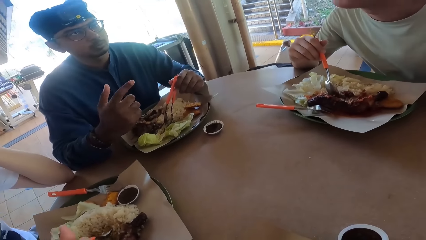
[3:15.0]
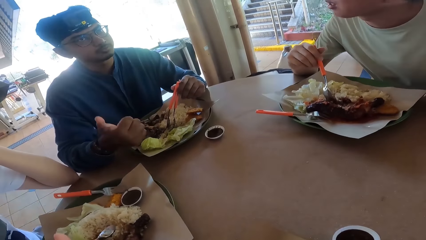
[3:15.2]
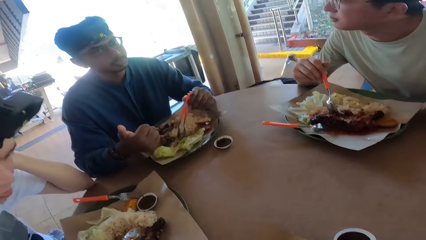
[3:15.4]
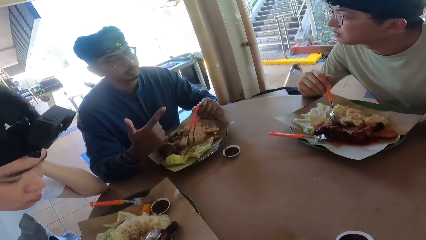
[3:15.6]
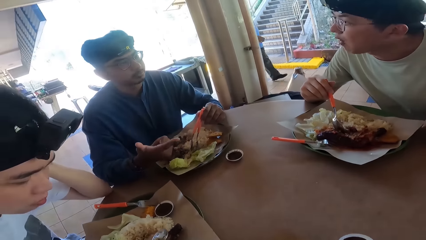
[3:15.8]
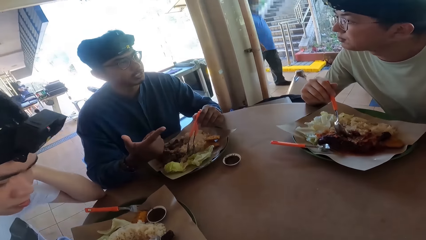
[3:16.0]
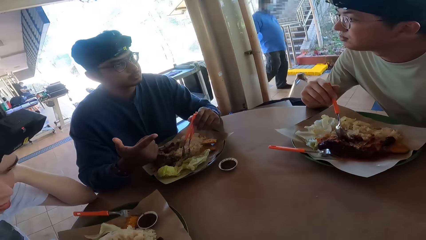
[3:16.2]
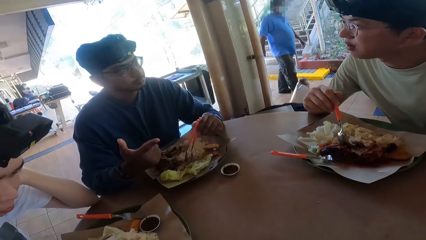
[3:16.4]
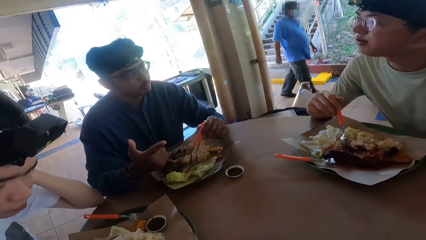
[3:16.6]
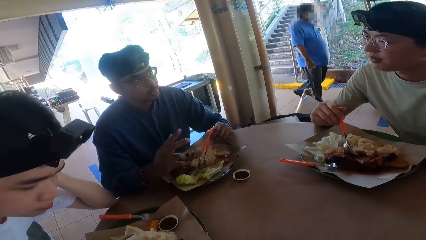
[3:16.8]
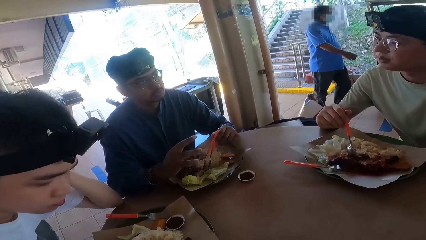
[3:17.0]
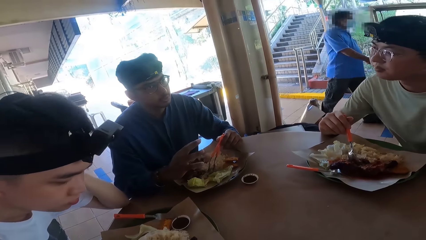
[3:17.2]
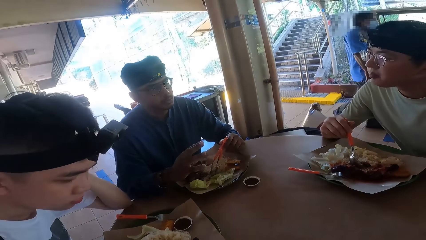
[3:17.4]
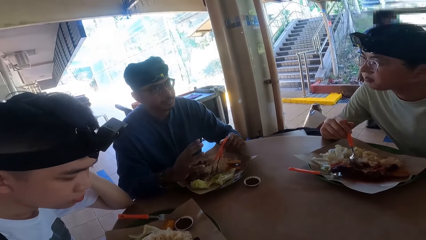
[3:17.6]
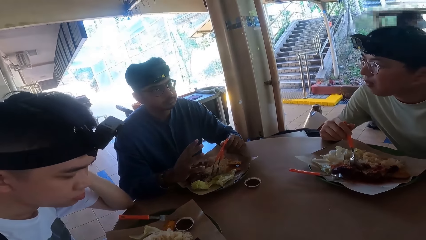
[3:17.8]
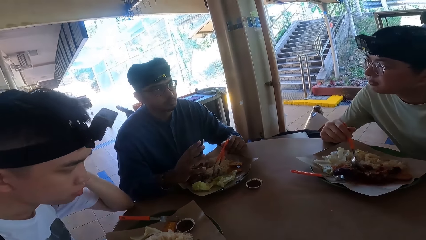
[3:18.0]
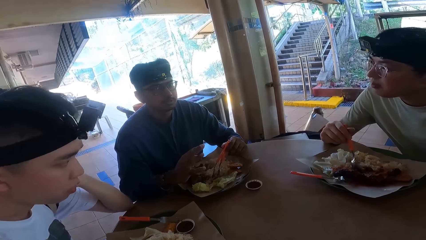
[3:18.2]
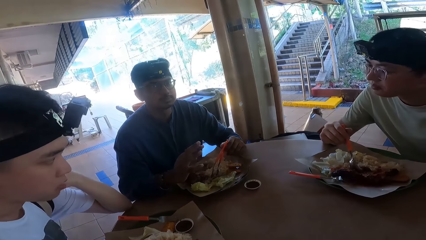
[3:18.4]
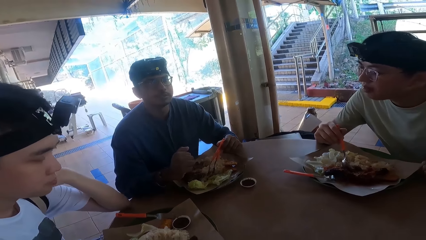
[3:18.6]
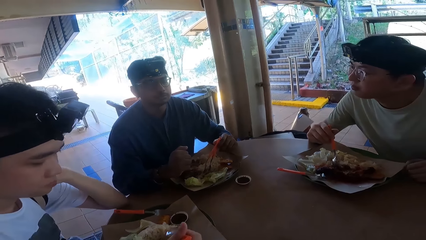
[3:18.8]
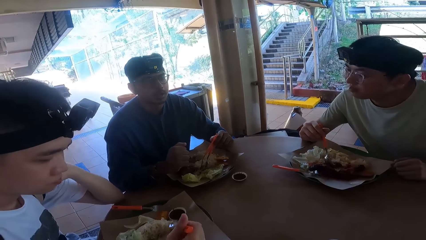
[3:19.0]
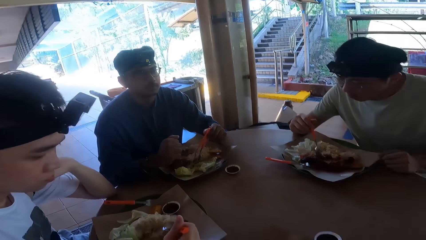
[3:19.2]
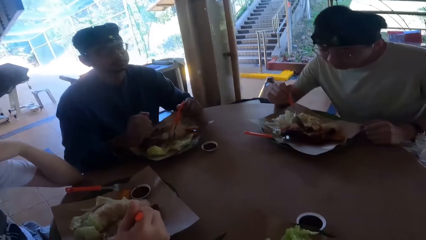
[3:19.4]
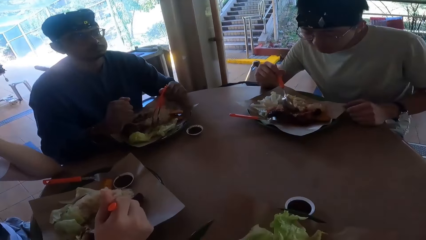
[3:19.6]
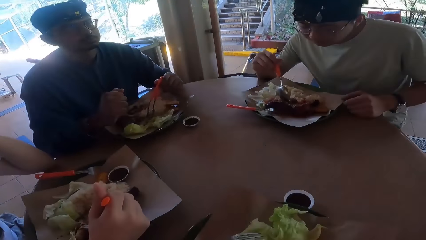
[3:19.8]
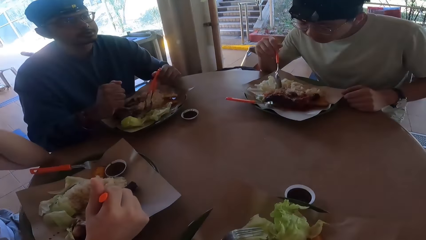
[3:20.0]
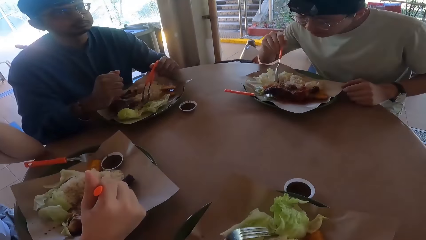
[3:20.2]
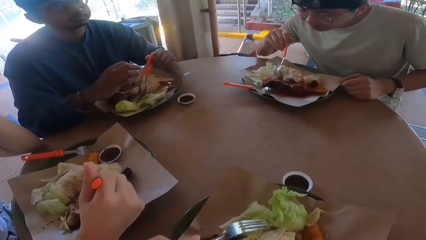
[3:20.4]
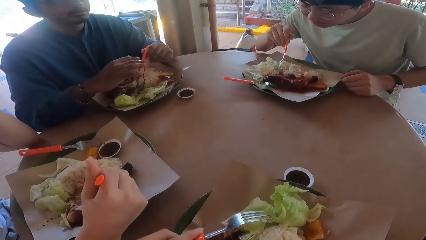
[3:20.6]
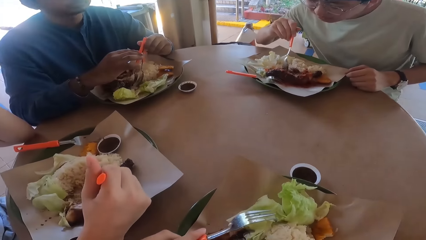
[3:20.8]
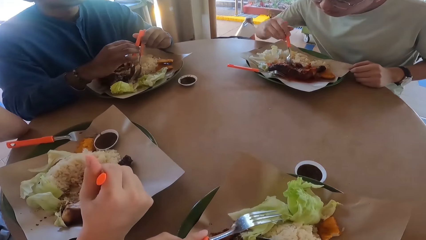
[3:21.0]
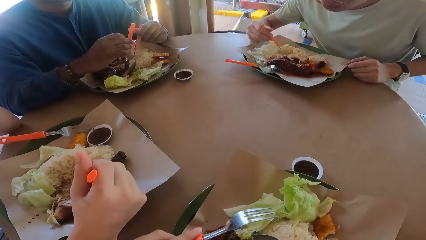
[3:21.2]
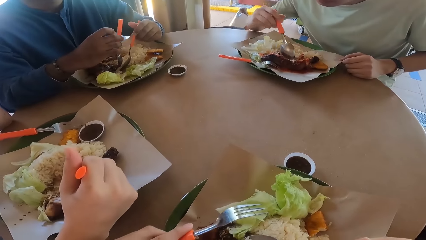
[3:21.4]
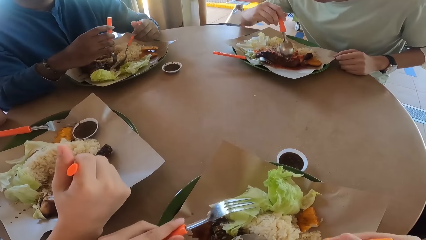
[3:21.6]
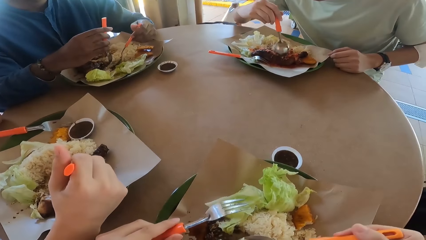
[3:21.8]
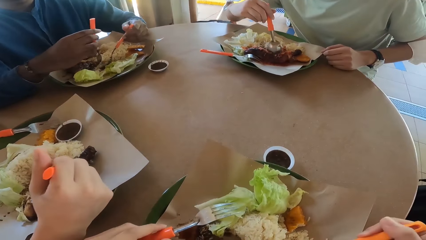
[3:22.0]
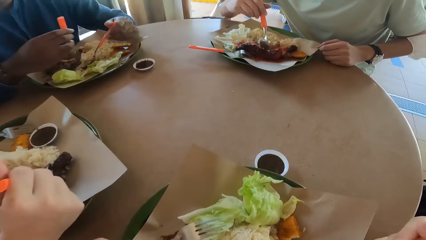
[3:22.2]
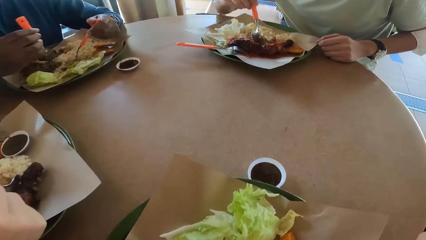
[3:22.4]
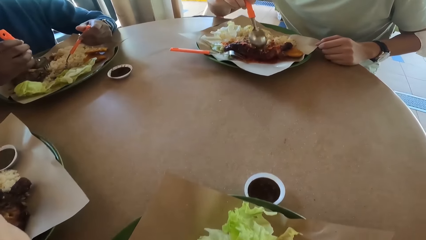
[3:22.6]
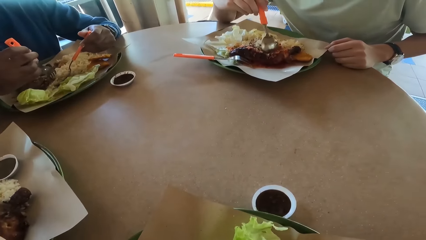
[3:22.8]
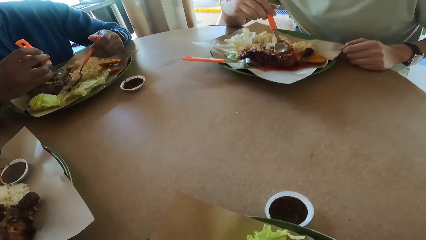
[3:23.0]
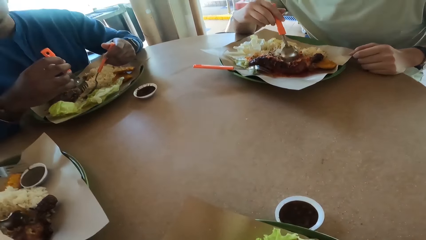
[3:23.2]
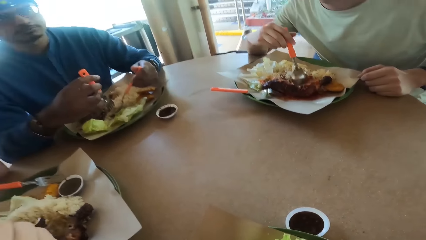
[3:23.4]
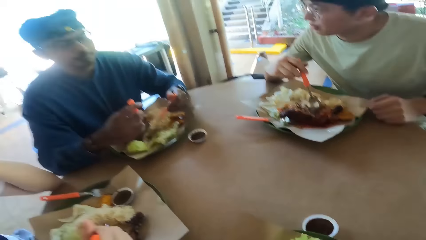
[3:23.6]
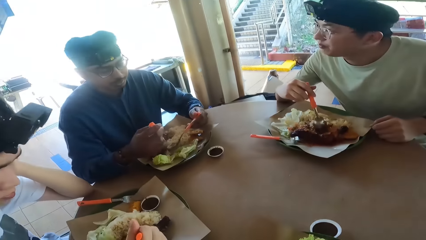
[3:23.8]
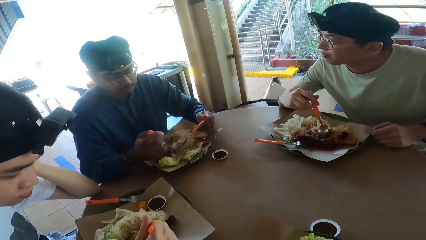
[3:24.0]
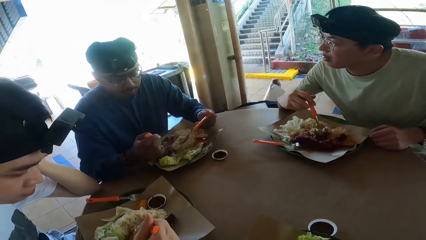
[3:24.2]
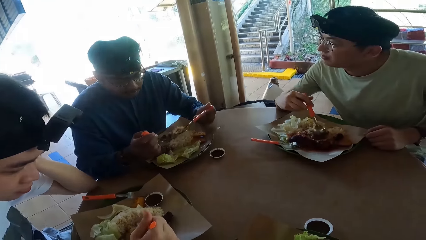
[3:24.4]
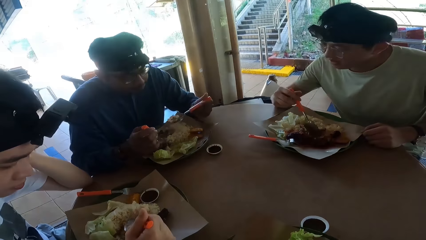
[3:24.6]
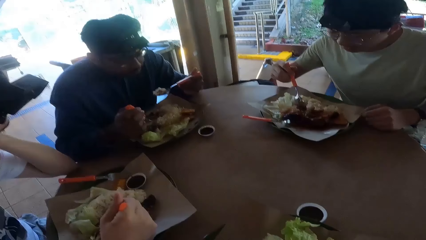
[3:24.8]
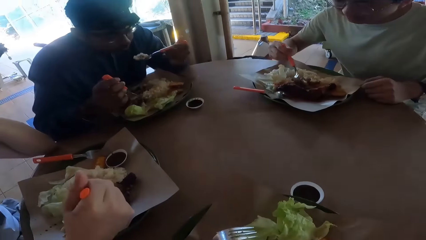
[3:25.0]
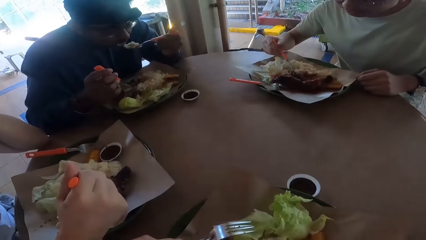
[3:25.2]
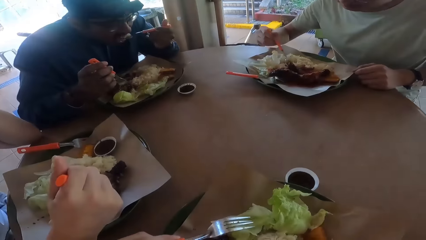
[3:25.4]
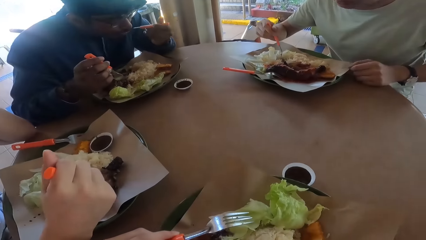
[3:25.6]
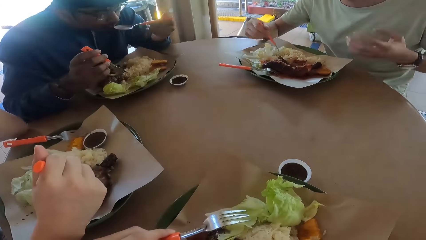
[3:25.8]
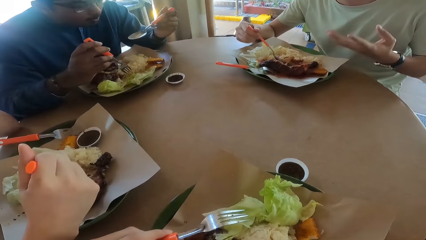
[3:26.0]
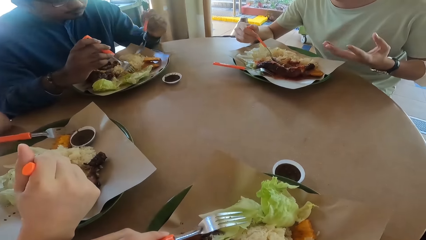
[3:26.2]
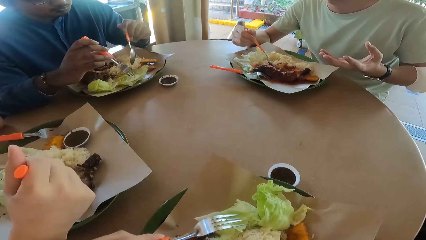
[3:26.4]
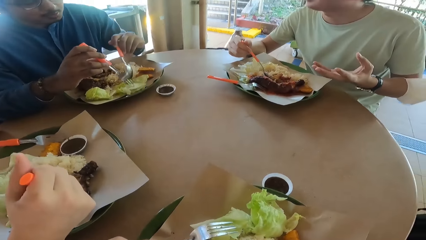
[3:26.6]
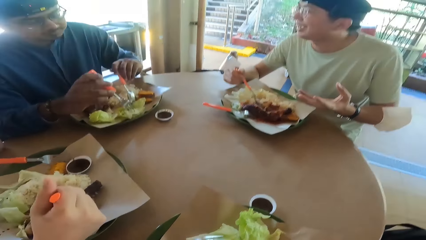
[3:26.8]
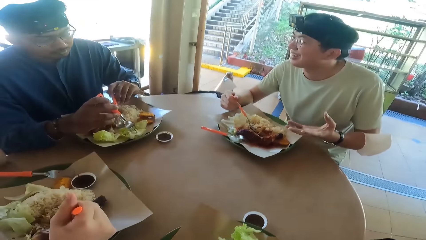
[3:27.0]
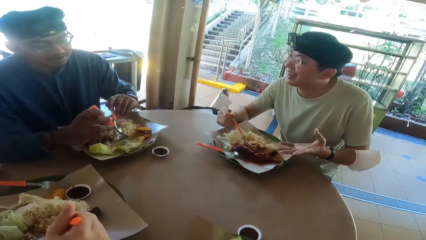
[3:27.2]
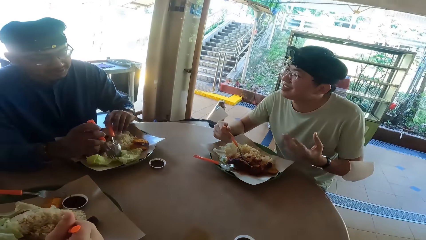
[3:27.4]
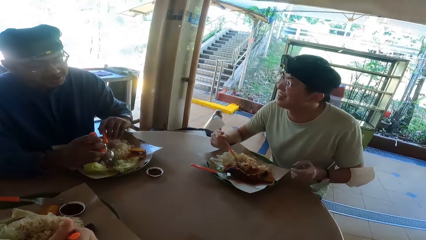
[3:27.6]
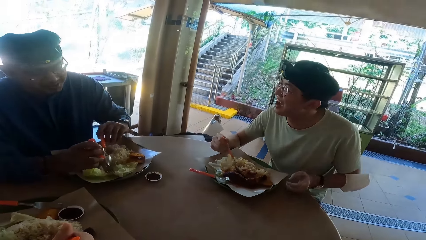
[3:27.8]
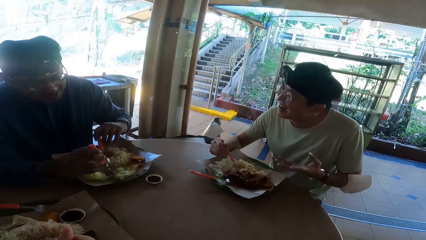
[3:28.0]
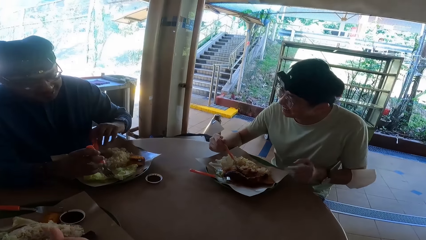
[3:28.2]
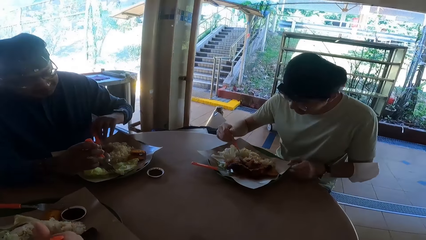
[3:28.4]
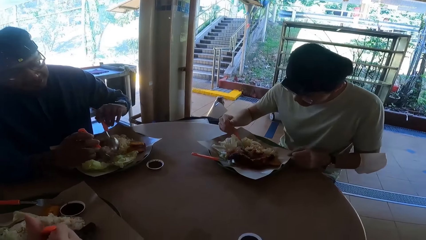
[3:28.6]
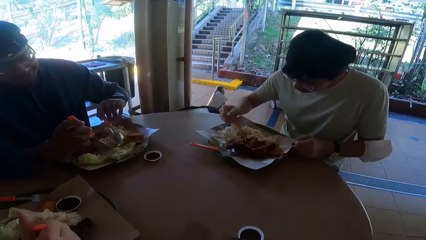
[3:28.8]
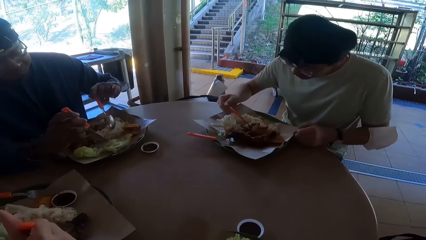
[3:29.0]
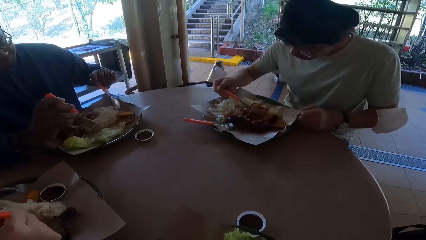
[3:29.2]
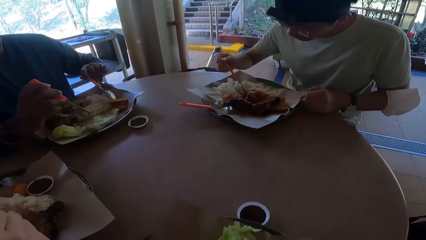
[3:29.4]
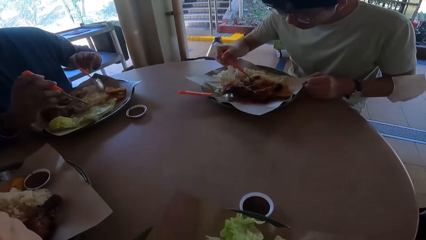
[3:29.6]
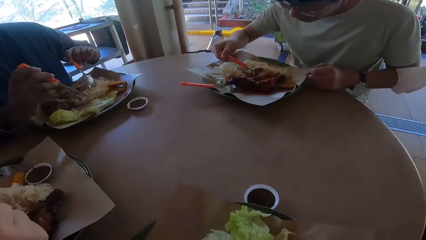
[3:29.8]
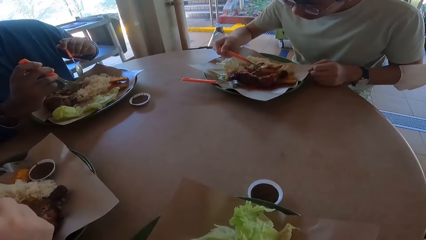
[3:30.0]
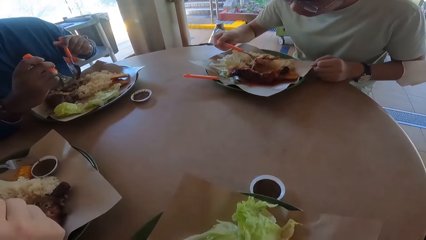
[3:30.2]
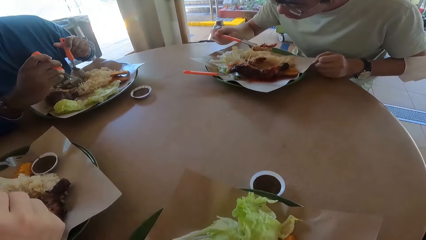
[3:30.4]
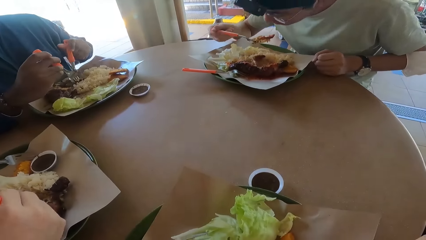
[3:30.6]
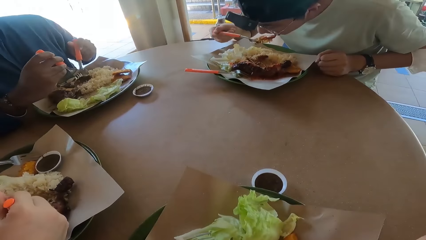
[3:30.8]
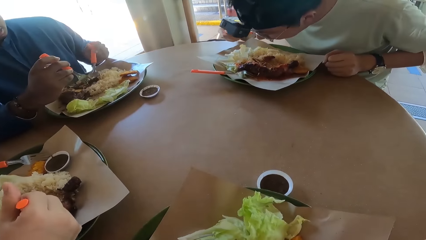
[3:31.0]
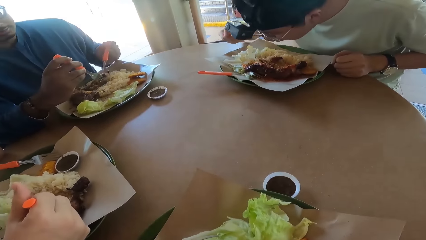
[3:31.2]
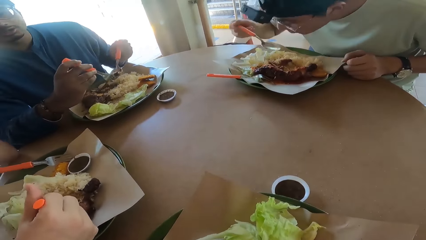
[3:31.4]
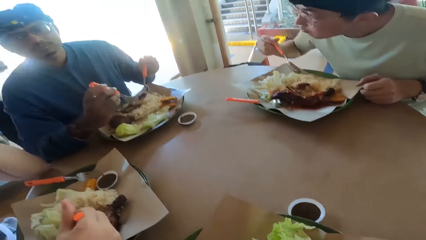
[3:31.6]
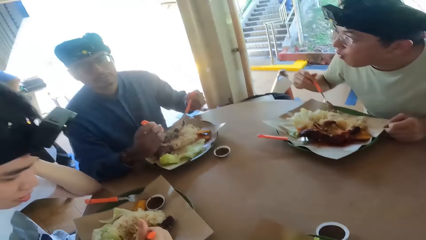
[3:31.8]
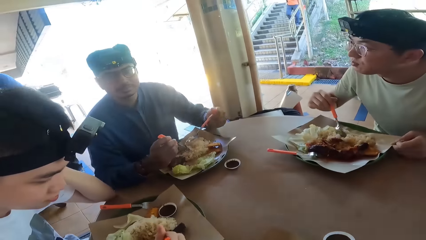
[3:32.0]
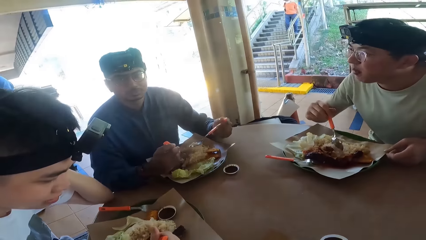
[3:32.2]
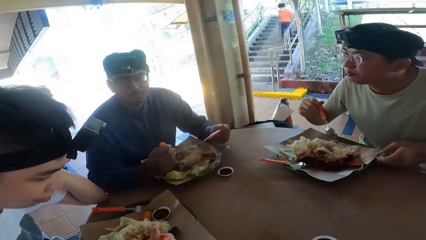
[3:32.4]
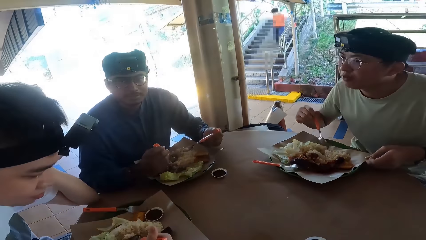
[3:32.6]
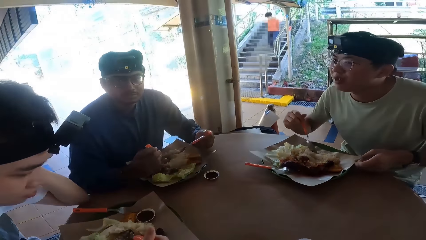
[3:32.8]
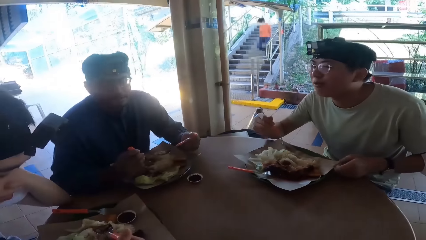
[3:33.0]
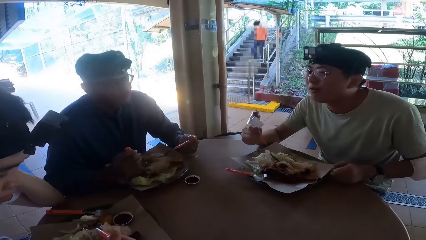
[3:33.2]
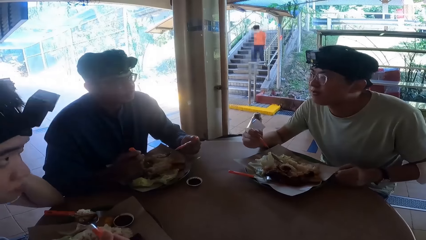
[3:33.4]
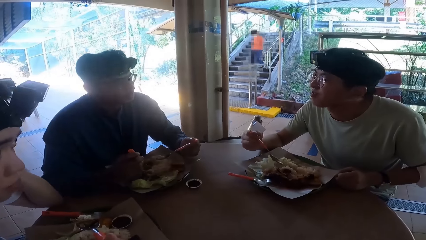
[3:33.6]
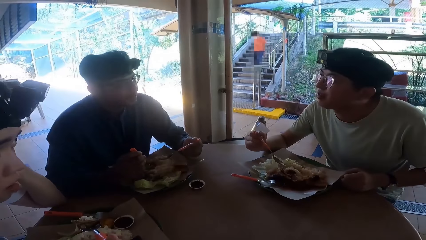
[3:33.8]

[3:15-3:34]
A man eats food with a spoon. Another man eats food with a spoon. The other man picks food from his plate.
